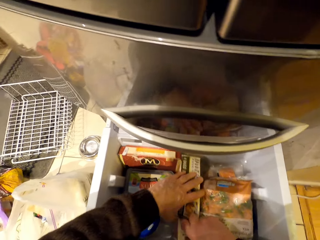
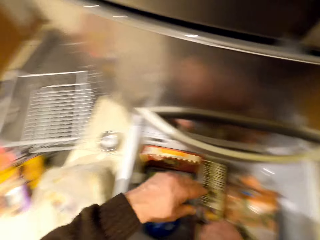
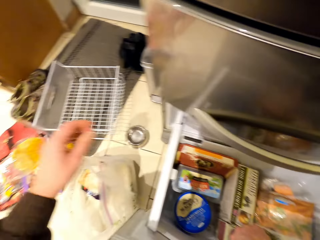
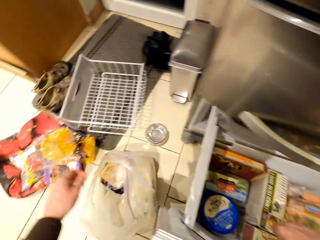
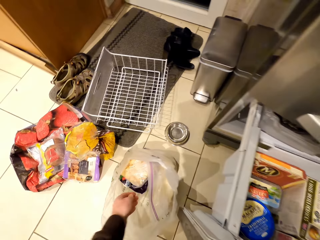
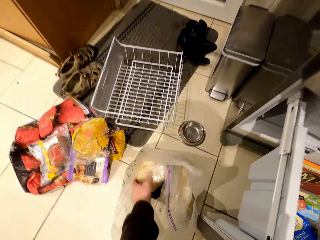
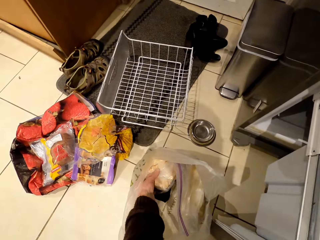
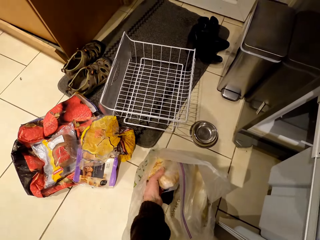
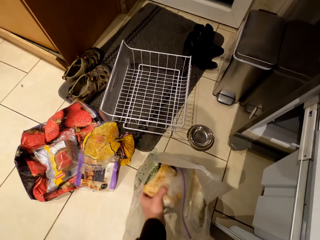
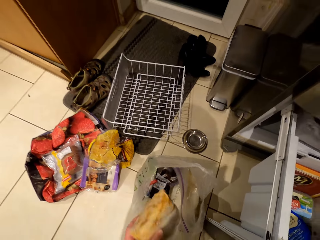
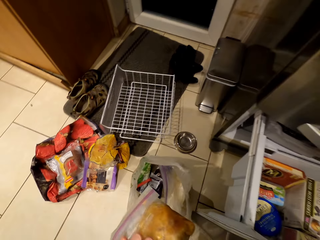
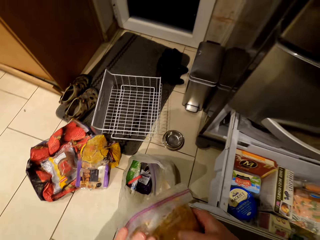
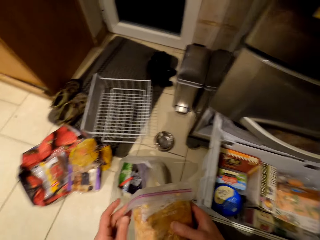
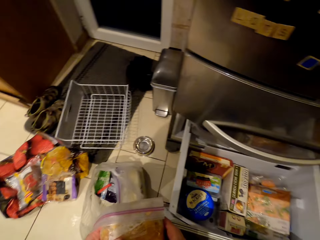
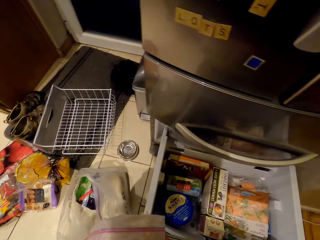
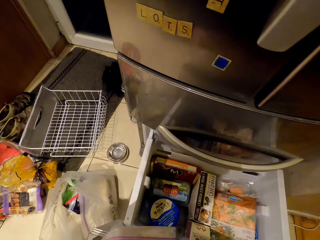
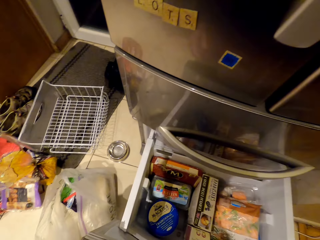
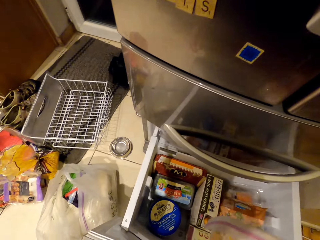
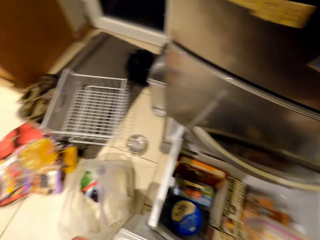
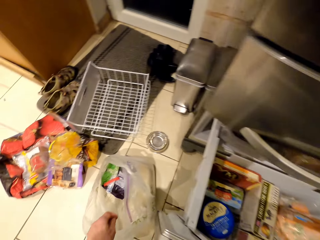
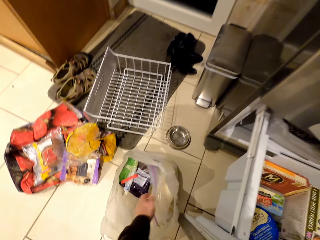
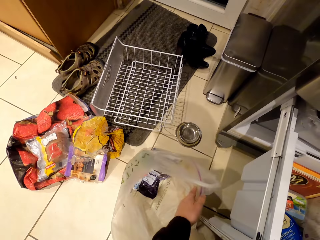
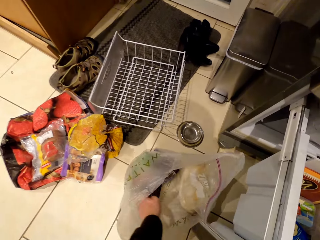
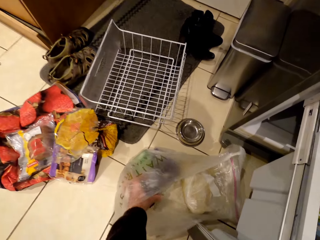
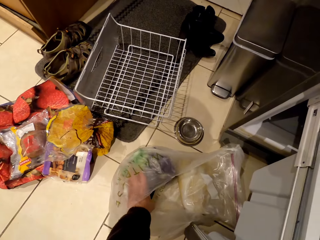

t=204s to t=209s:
The camera wearer puts the container in the fridge. They pick a packet from the polythene. They look around.

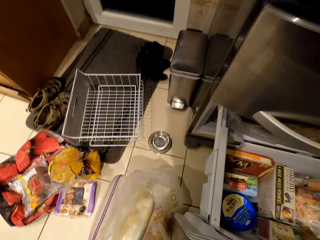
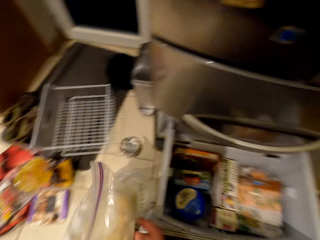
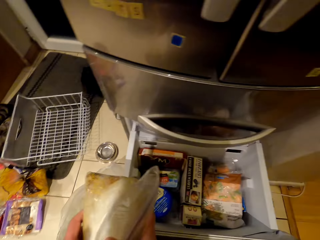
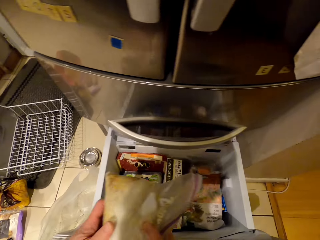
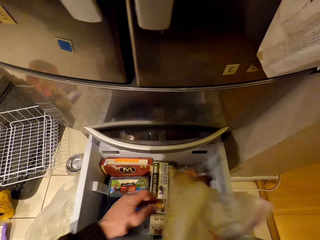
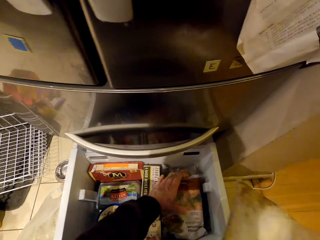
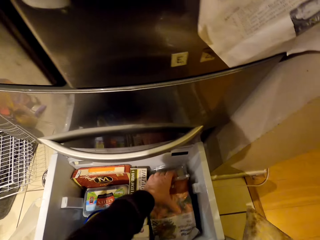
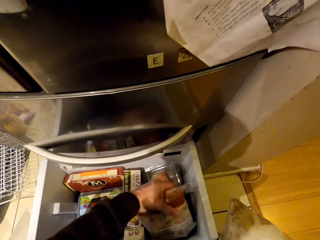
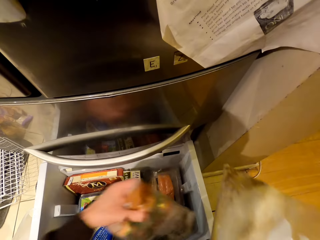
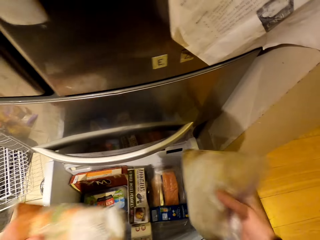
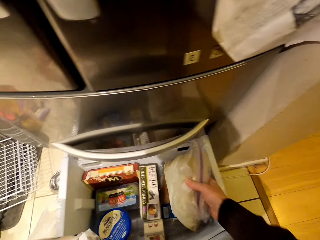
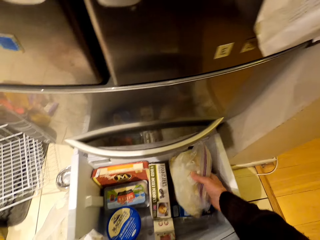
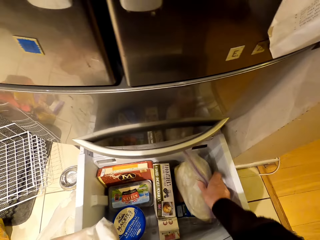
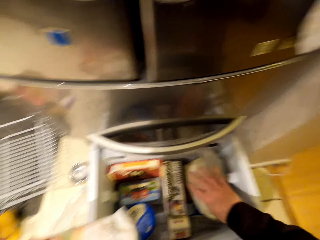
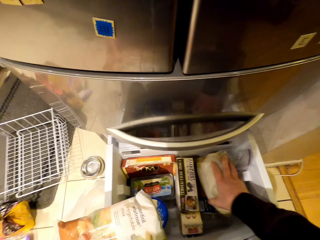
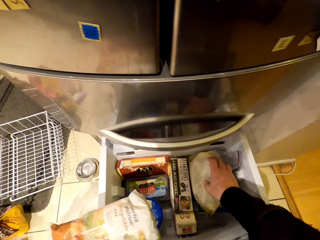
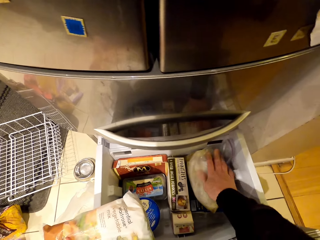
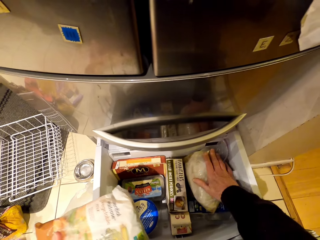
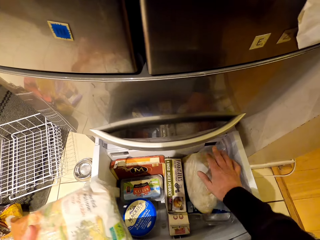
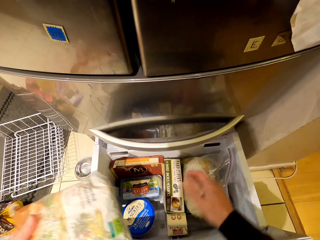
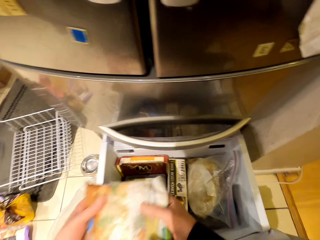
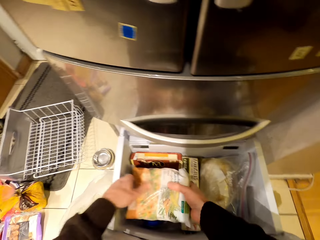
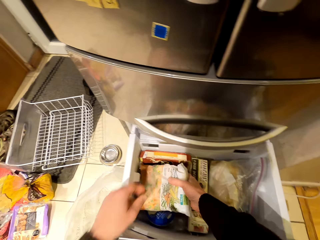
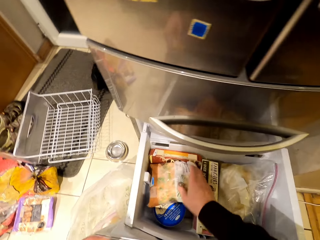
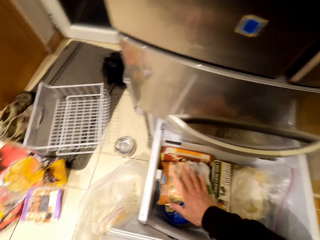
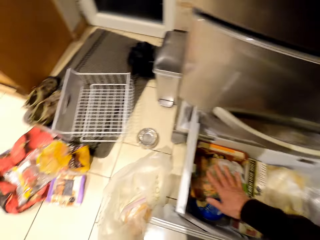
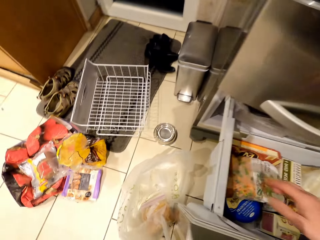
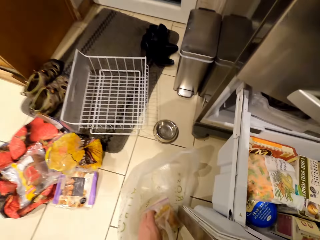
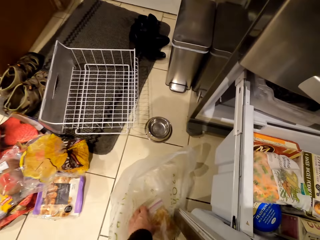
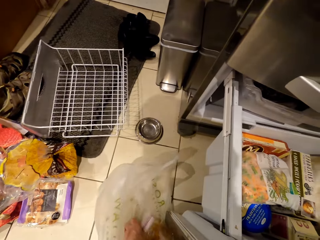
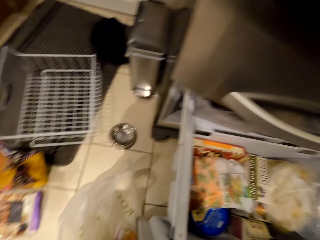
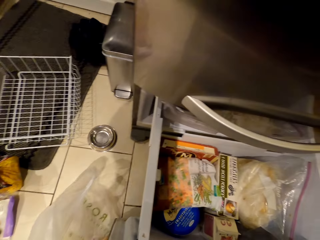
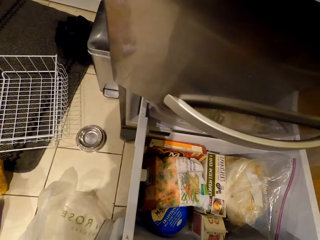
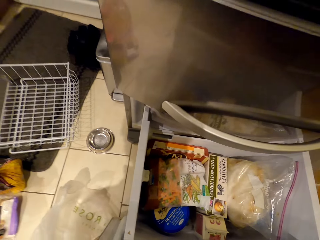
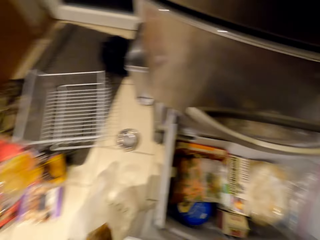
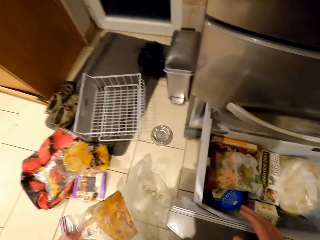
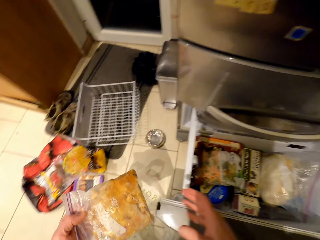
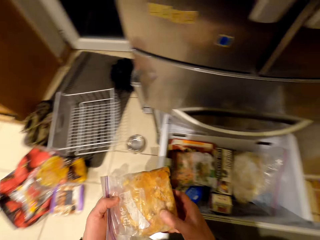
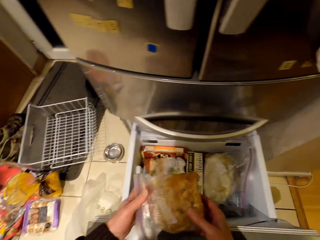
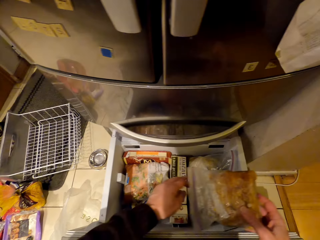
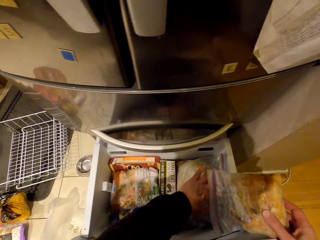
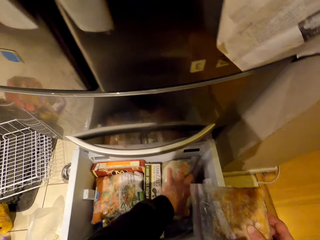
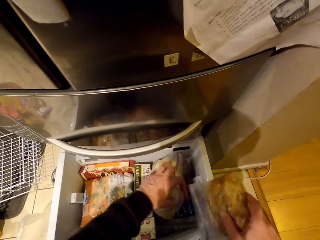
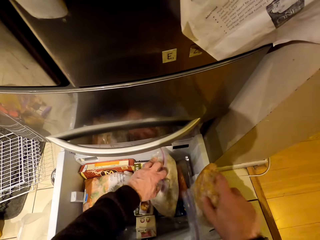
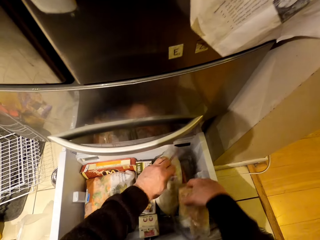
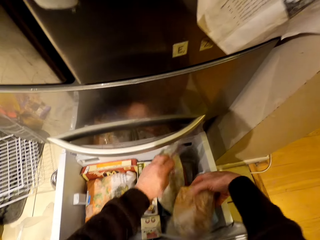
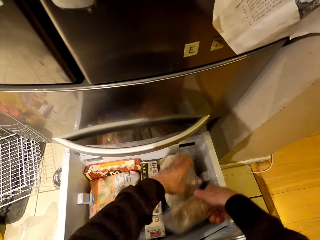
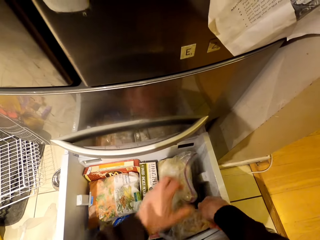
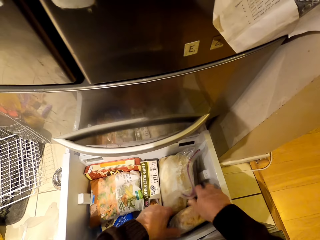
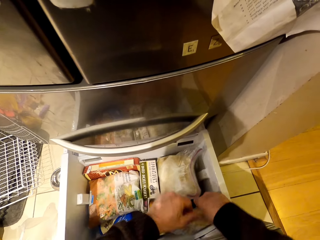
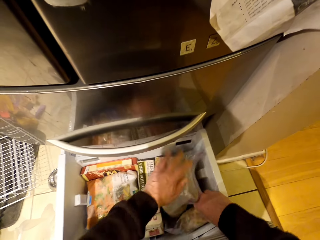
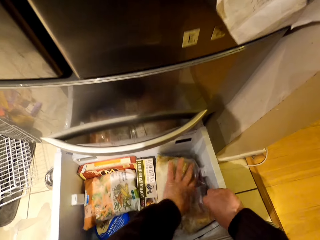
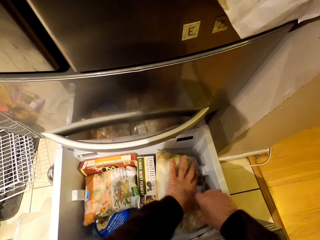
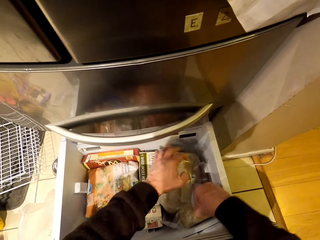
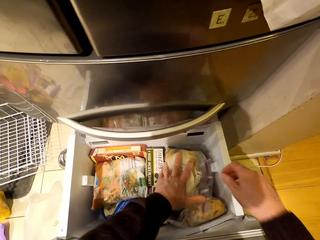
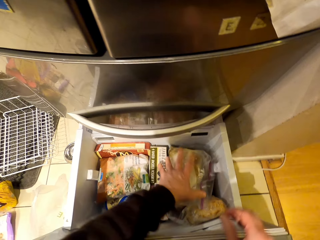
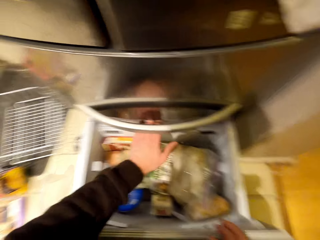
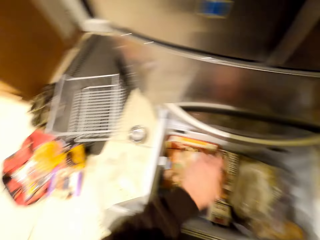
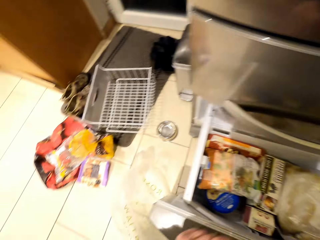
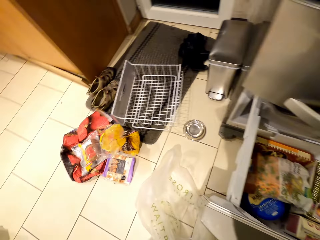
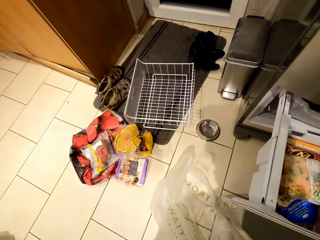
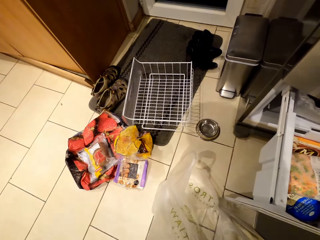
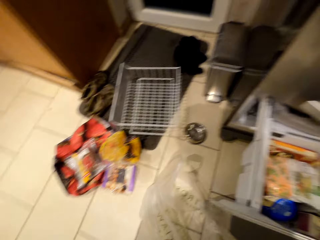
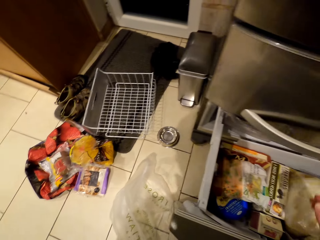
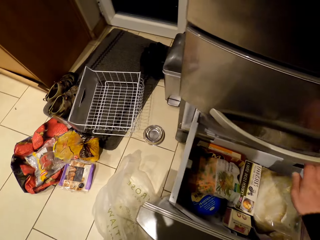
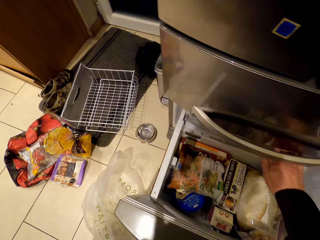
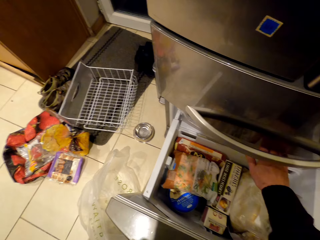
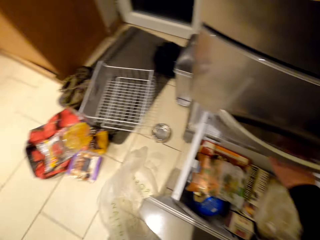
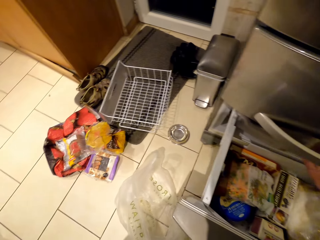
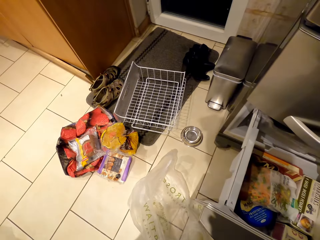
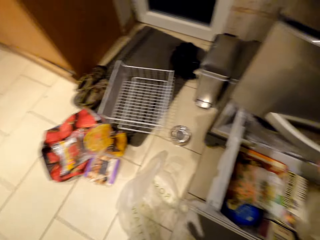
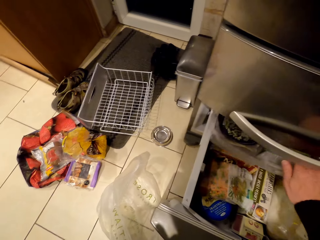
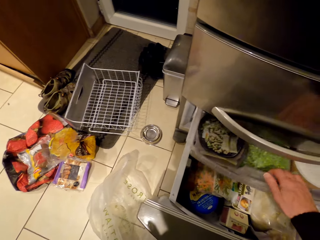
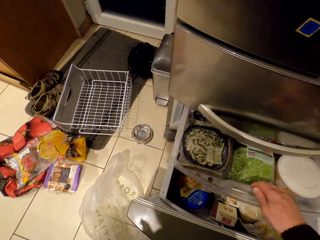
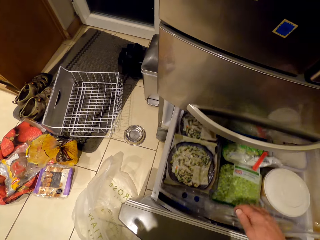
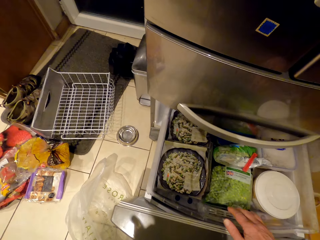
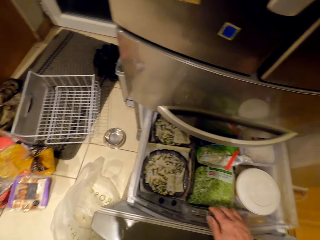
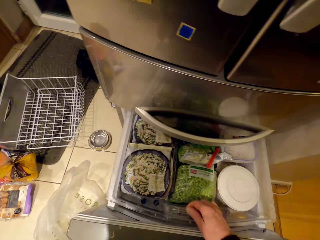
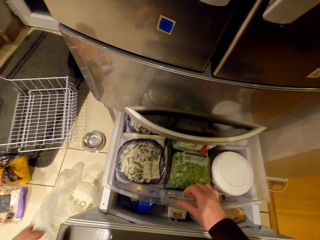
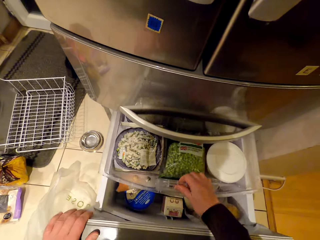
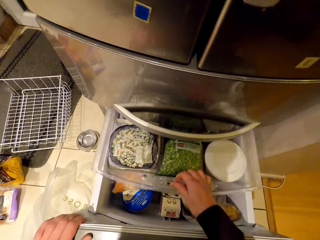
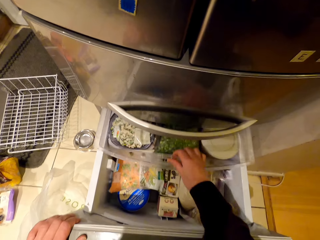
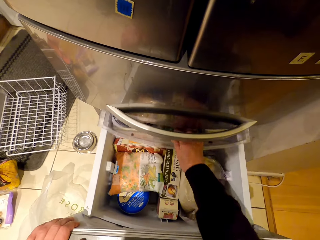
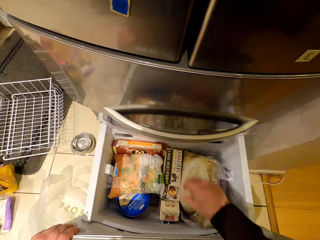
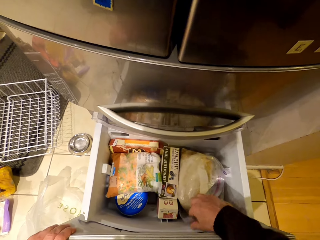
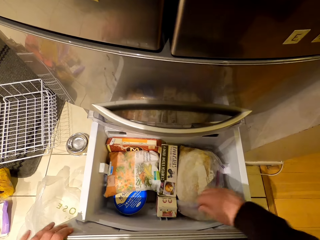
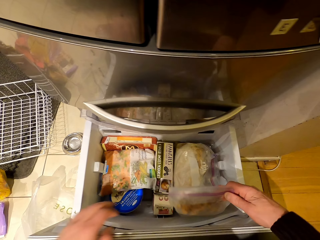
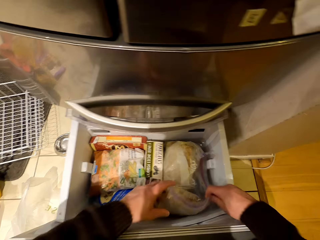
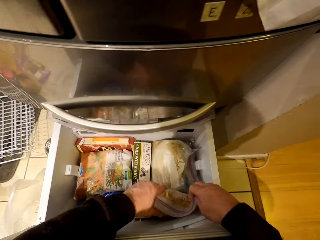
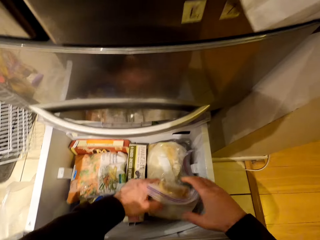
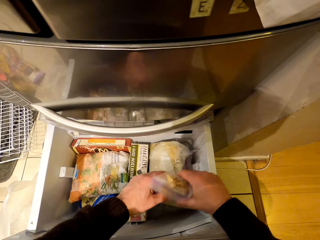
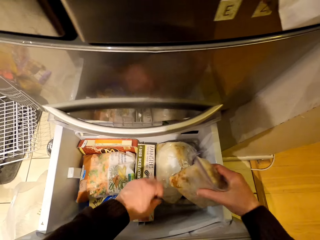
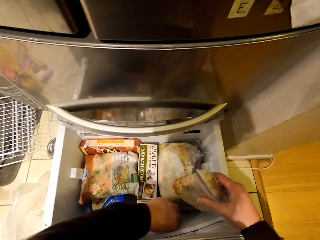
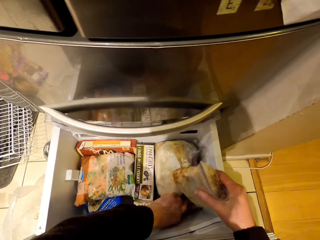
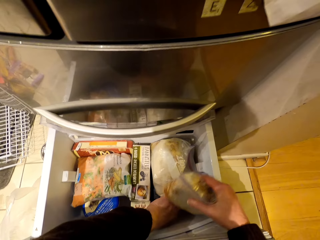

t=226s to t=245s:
The camera wearer picks a packet from the drawer in the fridge. They put the sachet bag or zipper bag in the drawer. They put the packet back in the drawer. They pick a zipper bag in the bag. They move the zipper bag in the fridge. They put the zipper bag in the drawer in the fridge. They move around. They pull the crisper drawer. They push the crisper drawer. They pick the zipper bag in the fridge. They fix the sachet inside the drawer.
